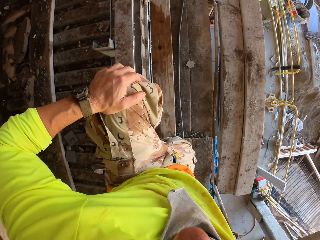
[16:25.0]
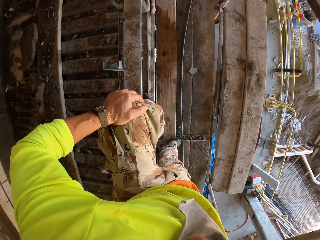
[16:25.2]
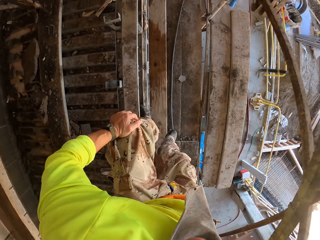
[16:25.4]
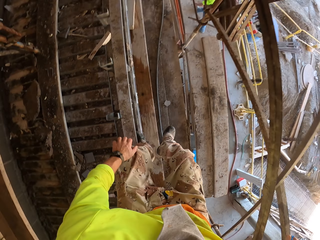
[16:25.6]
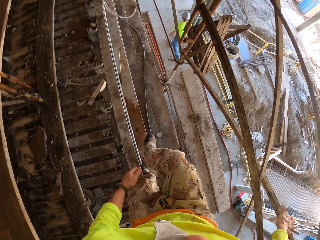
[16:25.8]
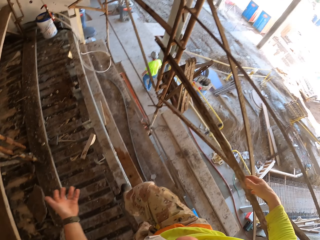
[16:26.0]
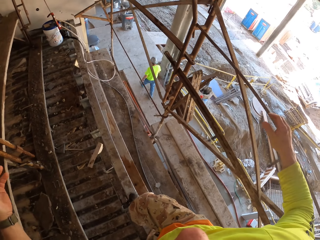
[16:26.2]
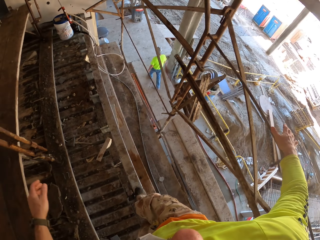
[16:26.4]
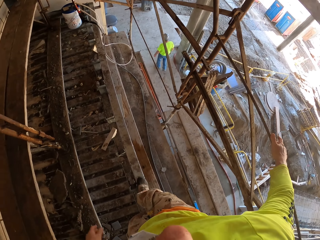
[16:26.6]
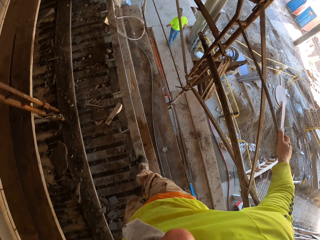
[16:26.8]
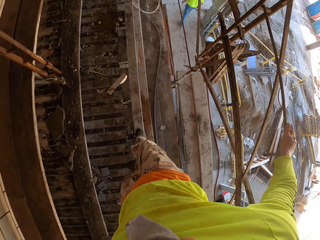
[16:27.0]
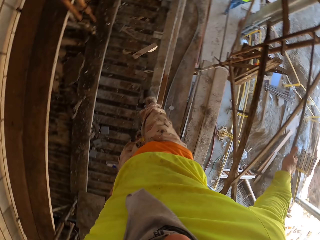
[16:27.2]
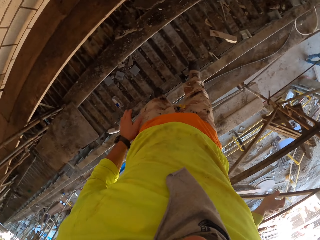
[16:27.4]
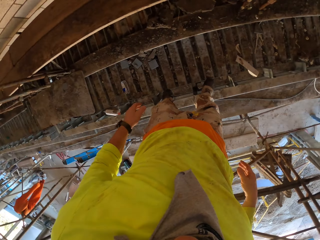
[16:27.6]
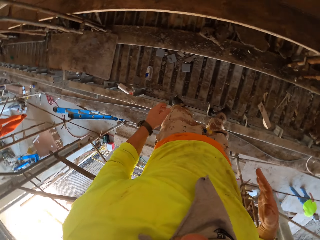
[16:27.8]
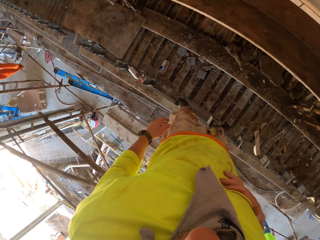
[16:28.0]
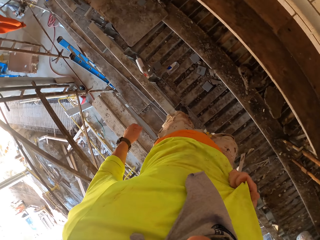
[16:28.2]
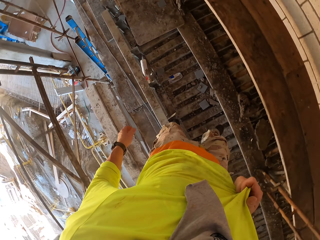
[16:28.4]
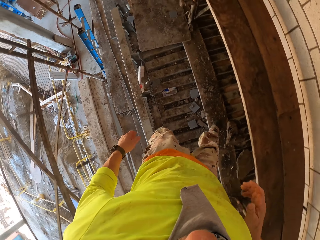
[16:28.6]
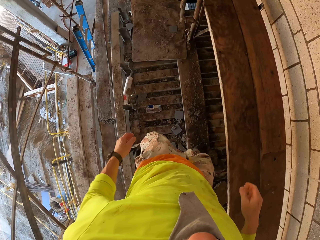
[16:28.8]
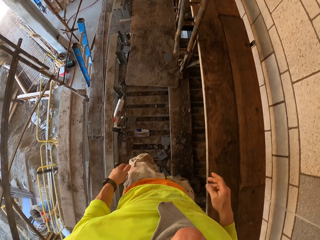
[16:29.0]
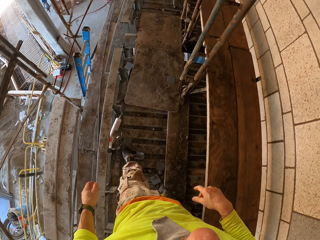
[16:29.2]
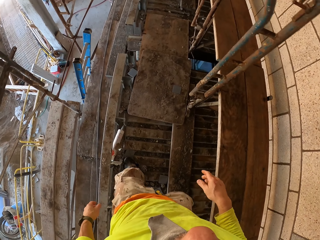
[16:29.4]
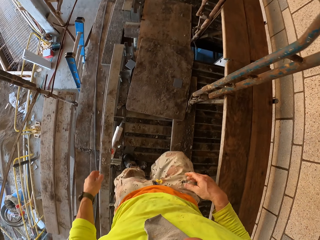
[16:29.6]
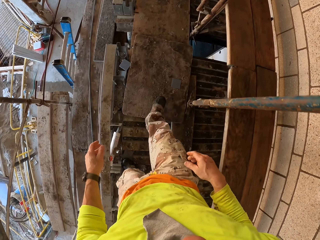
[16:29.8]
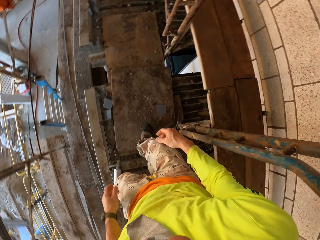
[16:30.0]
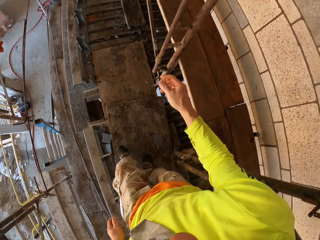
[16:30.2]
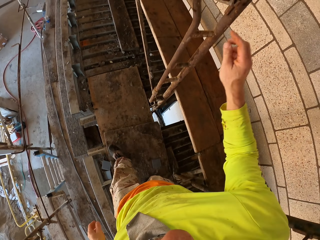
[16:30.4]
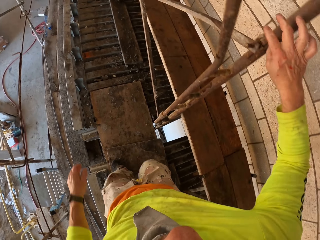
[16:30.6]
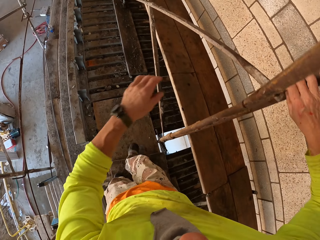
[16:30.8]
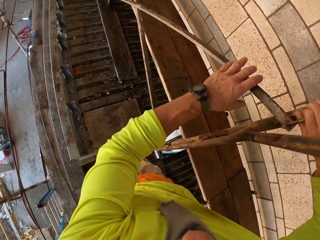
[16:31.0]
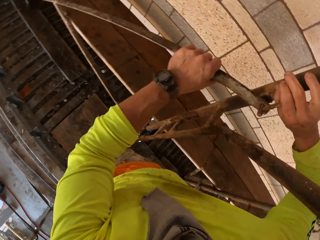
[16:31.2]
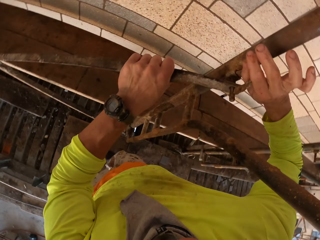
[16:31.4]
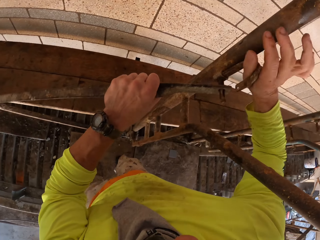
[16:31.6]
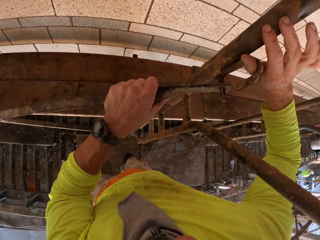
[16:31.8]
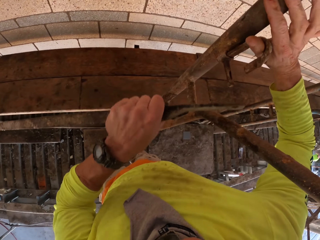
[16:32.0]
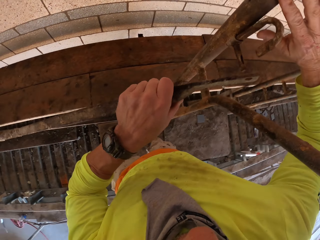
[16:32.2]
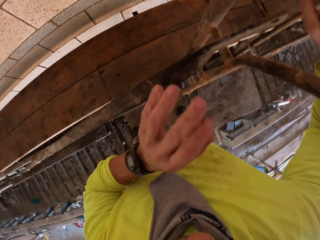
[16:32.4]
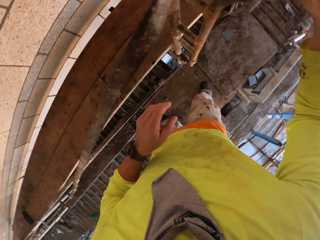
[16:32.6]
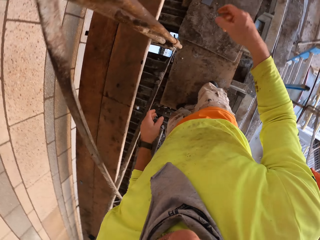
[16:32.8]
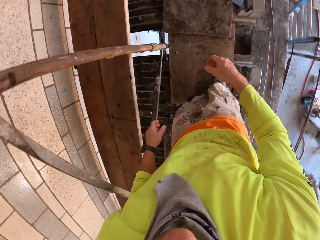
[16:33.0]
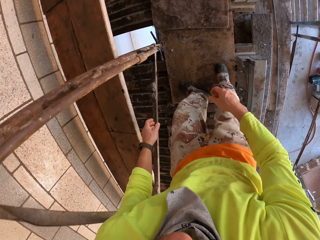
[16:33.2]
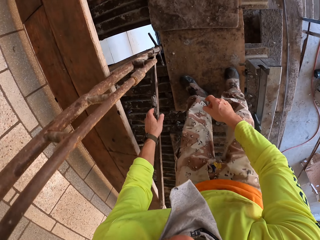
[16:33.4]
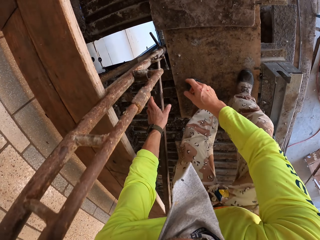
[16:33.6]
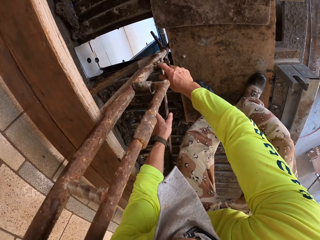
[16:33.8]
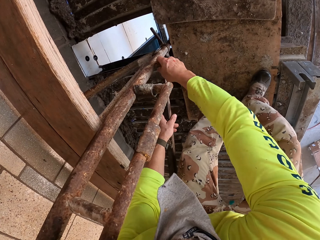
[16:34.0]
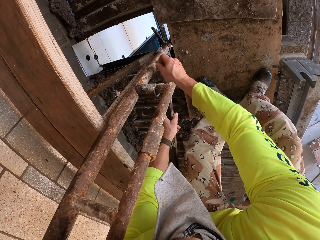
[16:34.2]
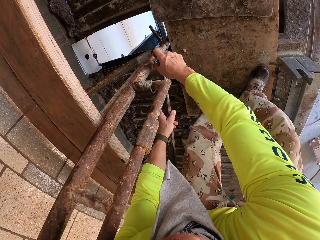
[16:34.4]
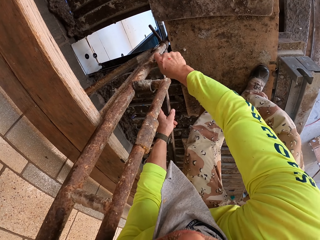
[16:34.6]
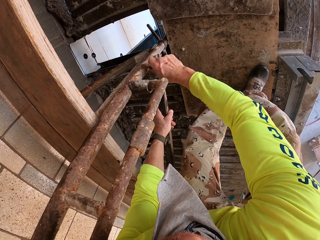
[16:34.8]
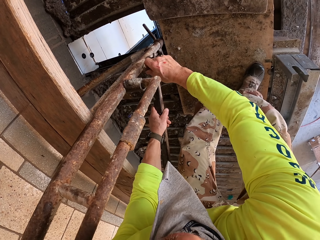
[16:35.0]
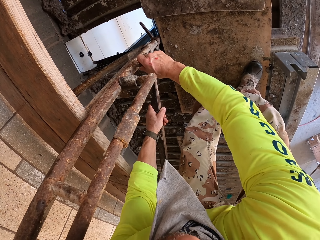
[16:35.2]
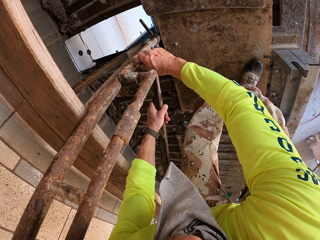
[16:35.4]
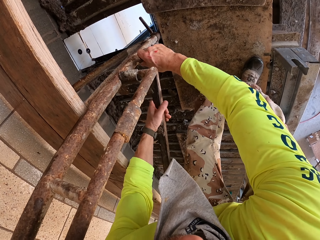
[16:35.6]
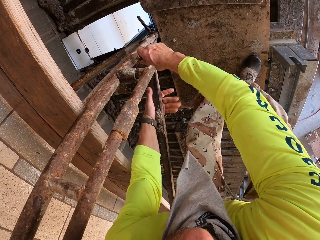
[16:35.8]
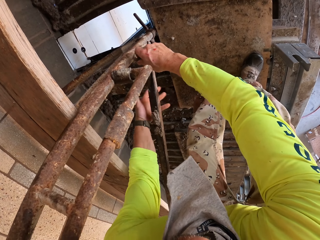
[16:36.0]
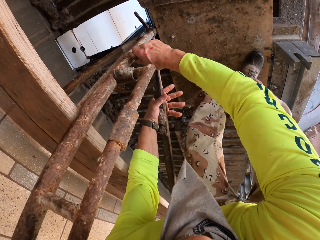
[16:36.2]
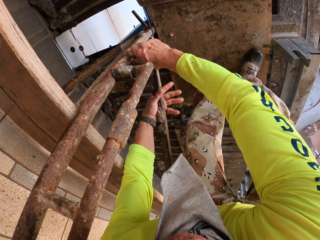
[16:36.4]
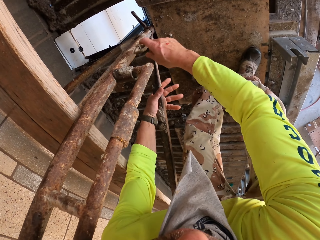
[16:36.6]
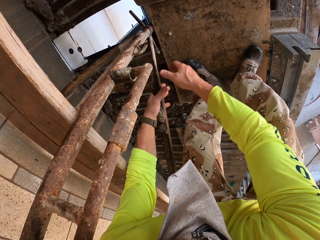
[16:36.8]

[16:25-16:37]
The camera wearer turns to the side. They walk around. They turn to the side. They walk around. They hold a metal stand. They turn to the side. They remove a metal bar. They bend down.

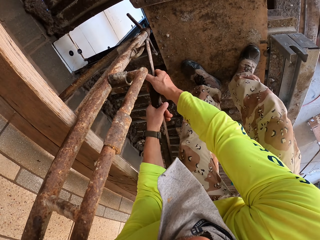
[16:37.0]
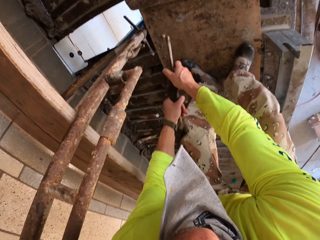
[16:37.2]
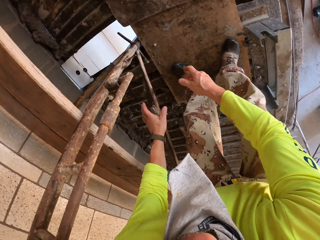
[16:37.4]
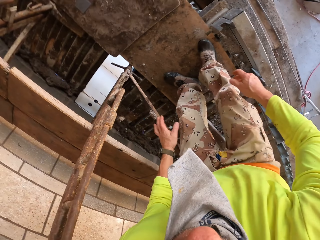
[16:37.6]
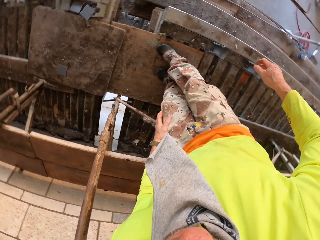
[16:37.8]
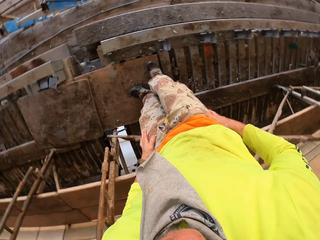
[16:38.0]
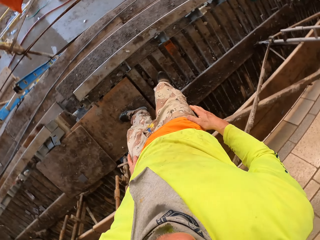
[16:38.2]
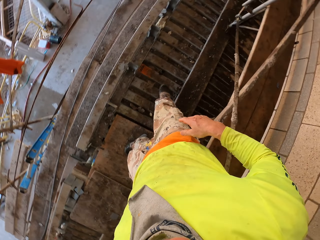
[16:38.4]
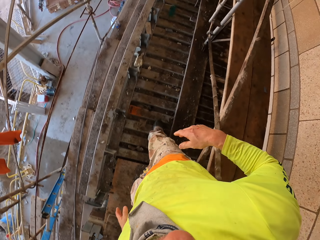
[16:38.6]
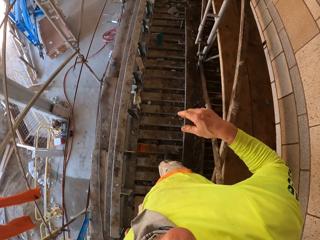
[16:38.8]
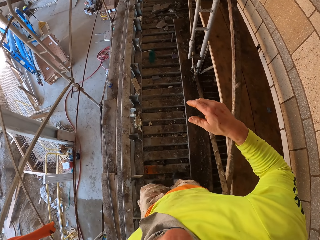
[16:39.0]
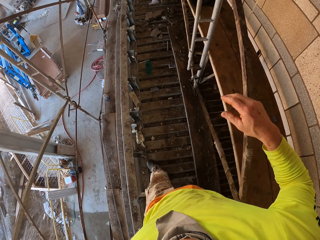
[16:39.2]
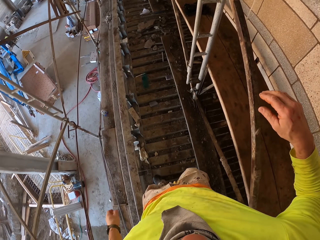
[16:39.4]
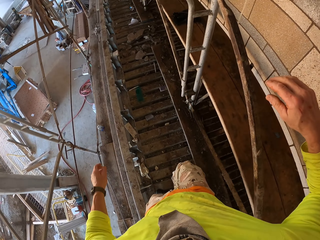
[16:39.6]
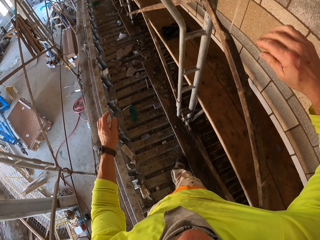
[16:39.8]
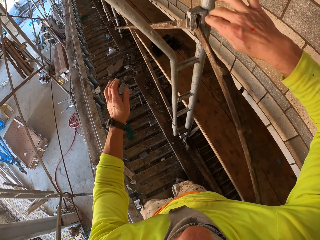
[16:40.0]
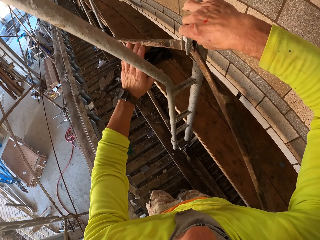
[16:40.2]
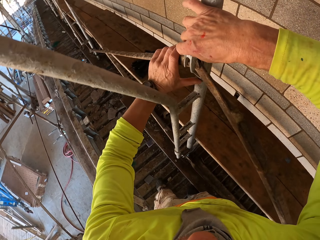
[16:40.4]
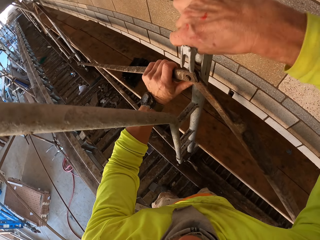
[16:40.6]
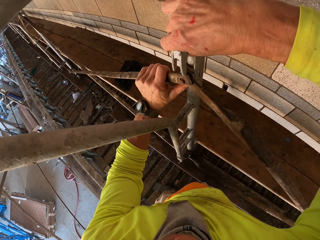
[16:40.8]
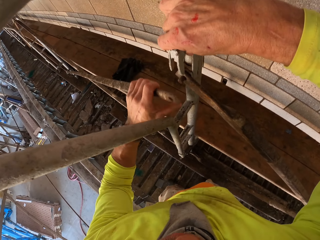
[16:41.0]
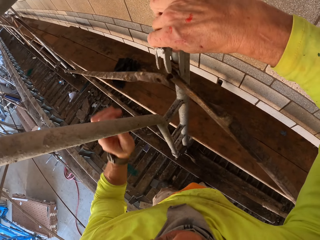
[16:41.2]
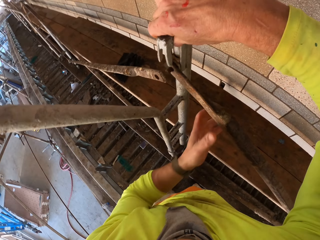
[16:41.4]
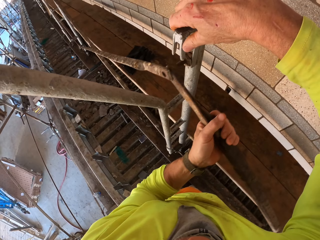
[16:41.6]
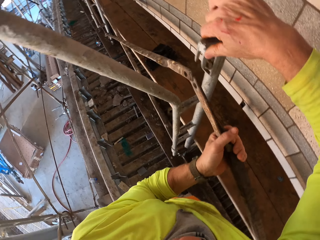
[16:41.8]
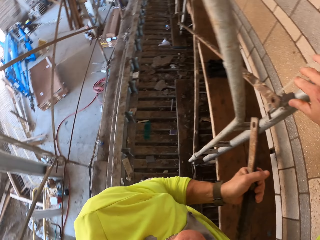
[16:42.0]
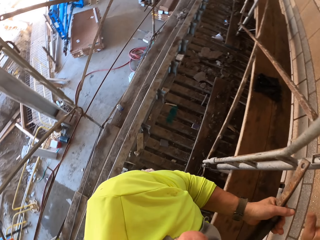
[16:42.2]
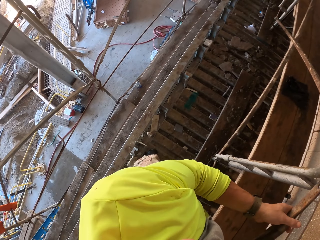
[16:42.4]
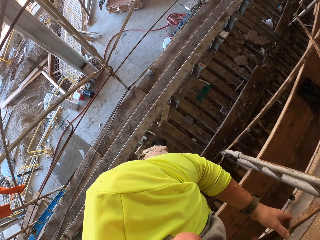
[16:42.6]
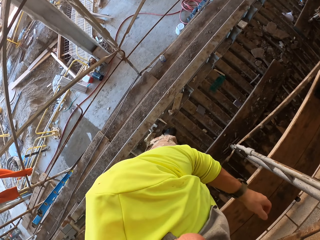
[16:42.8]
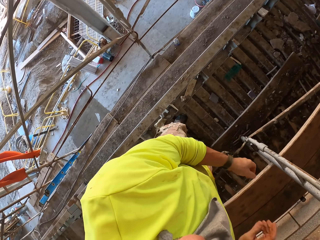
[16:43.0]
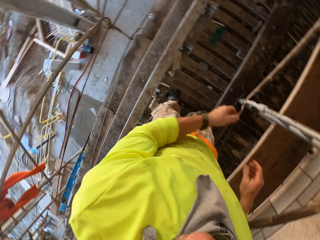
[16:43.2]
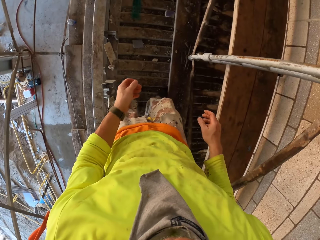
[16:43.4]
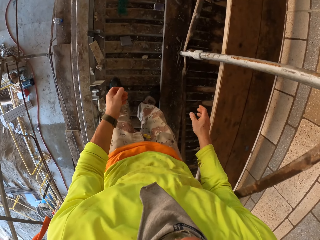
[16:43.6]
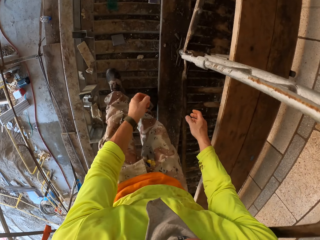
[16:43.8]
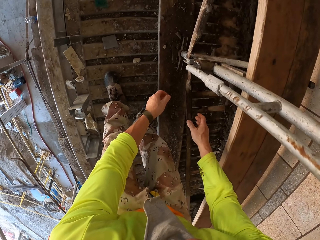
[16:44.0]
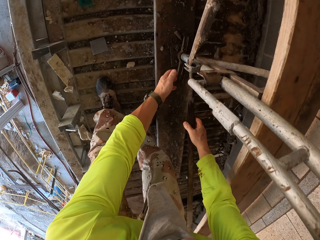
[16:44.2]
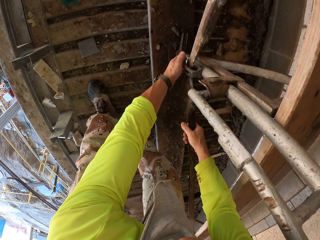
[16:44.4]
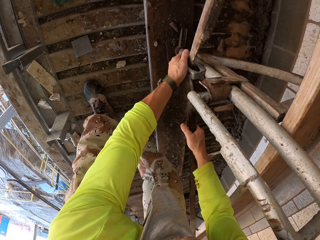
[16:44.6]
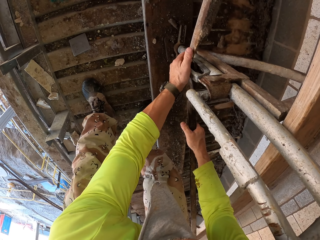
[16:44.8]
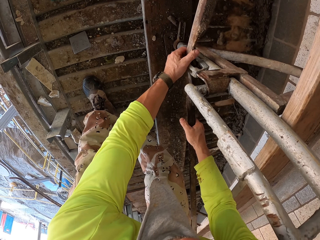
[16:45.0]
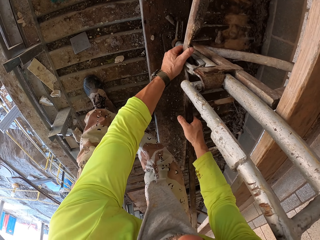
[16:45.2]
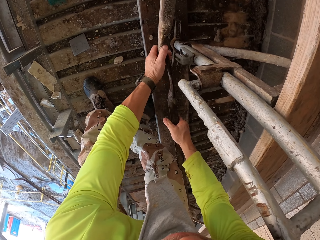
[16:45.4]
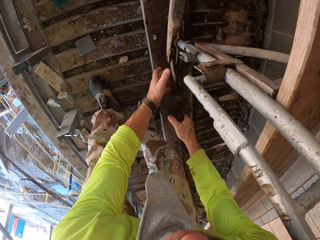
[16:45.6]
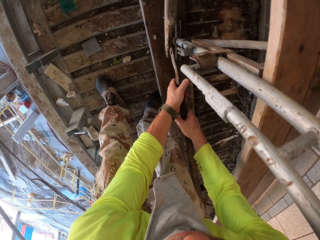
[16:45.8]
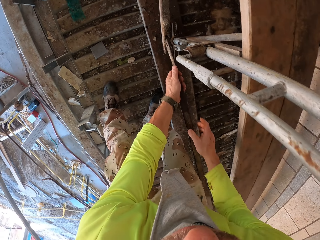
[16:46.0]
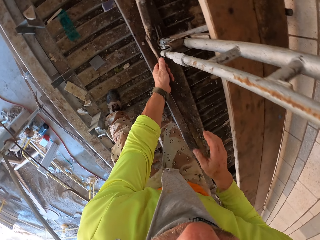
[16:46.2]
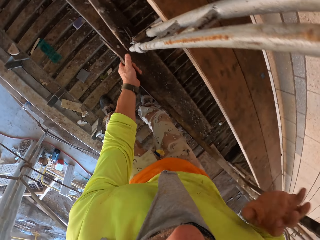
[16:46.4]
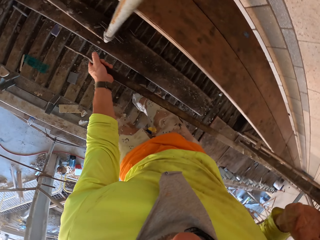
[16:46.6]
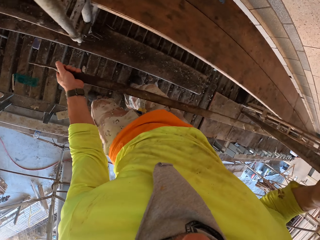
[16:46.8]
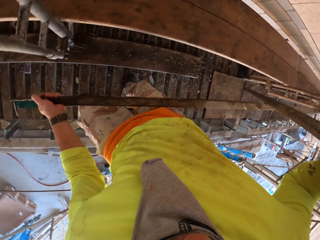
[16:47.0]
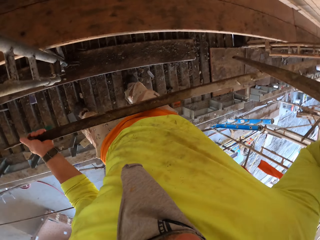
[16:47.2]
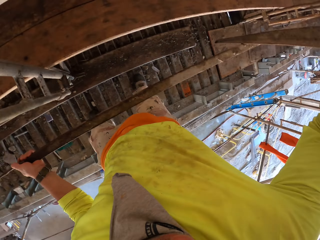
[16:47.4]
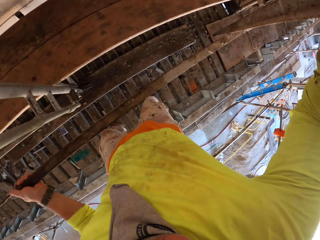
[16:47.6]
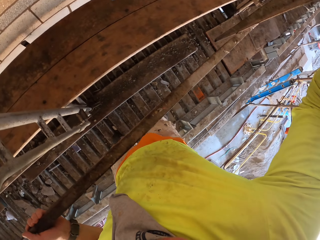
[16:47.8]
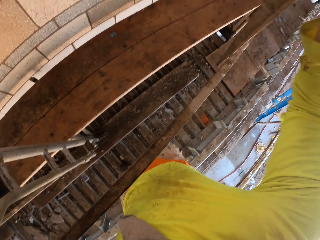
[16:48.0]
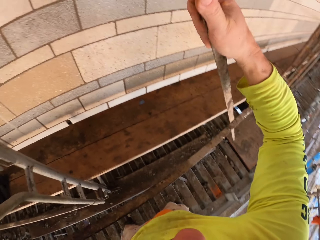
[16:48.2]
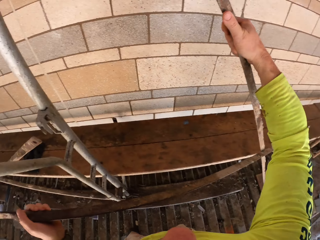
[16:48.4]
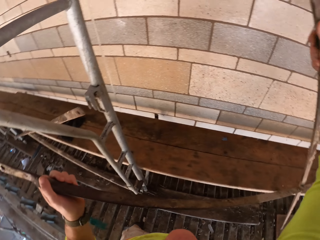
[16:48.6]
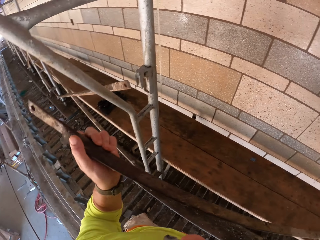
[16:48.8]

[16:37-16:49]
The camera wearer removes a metal stand. They walk around. They turn to the side. They walk around and hold the metal stand. They remove the metal stand. They turn to the side. They bend down.
